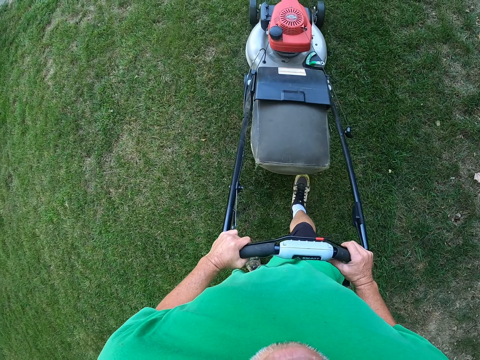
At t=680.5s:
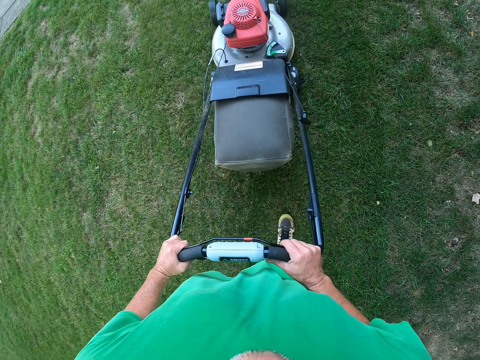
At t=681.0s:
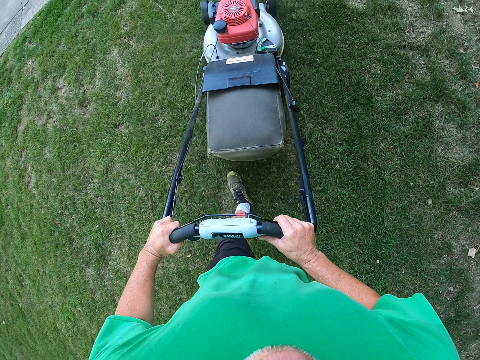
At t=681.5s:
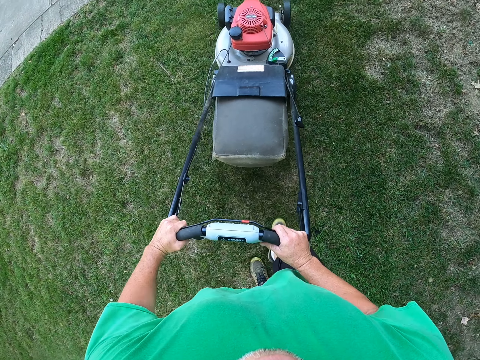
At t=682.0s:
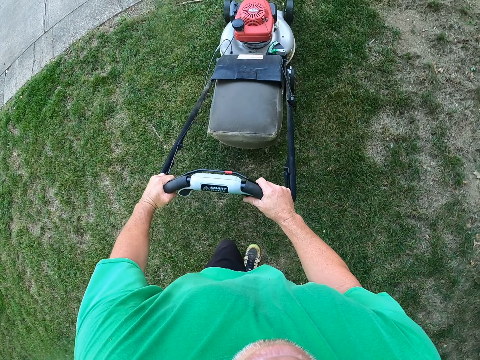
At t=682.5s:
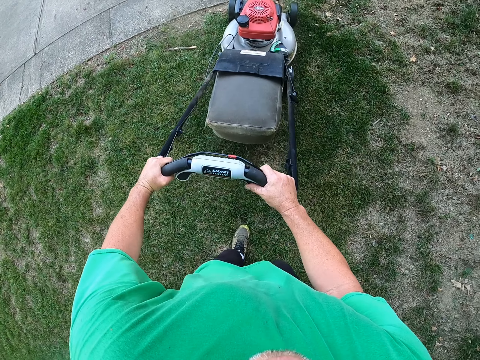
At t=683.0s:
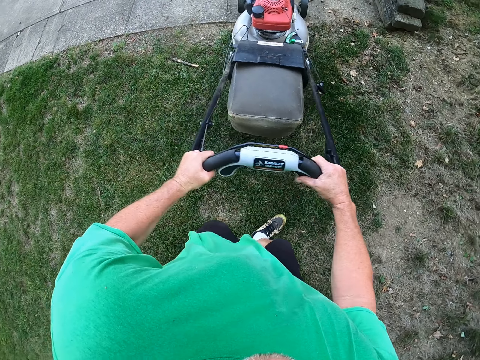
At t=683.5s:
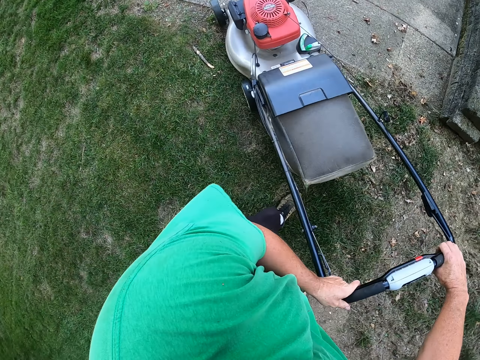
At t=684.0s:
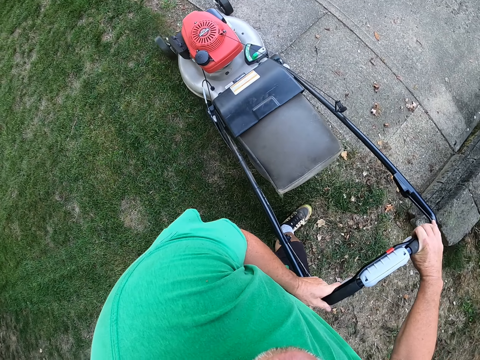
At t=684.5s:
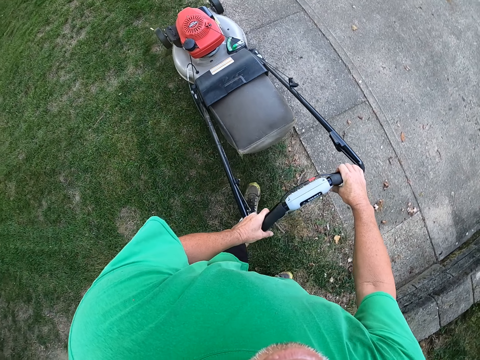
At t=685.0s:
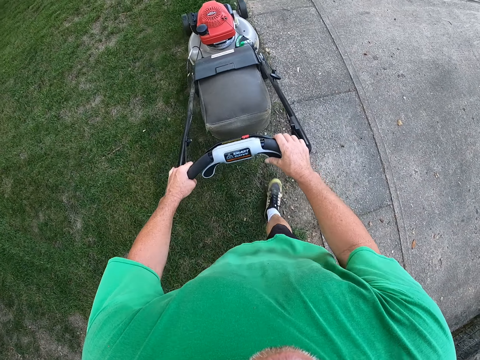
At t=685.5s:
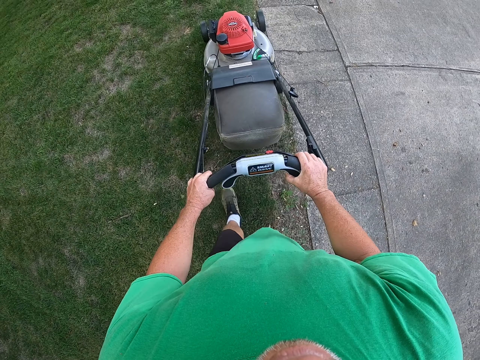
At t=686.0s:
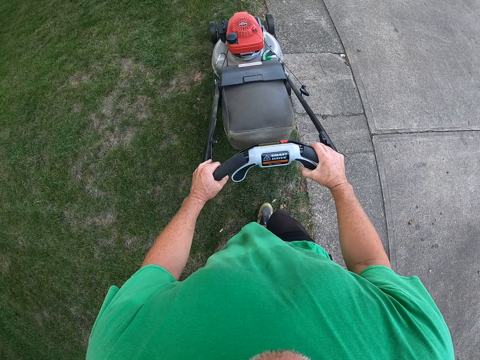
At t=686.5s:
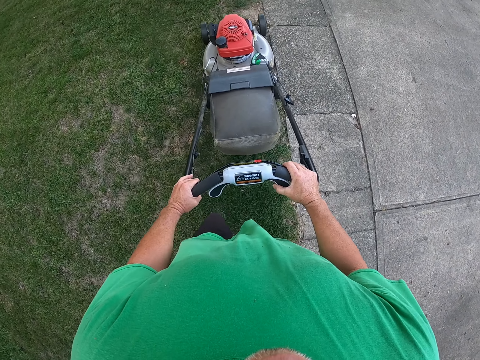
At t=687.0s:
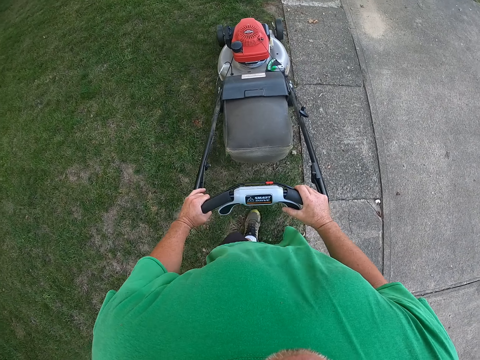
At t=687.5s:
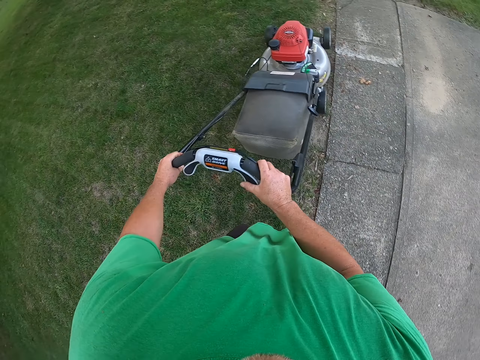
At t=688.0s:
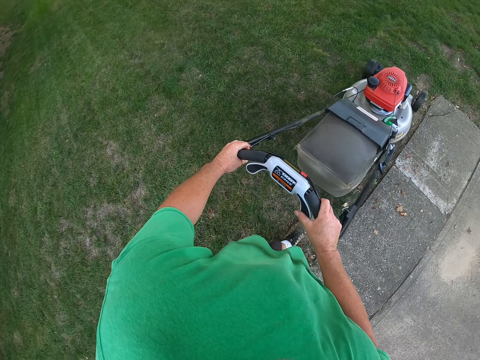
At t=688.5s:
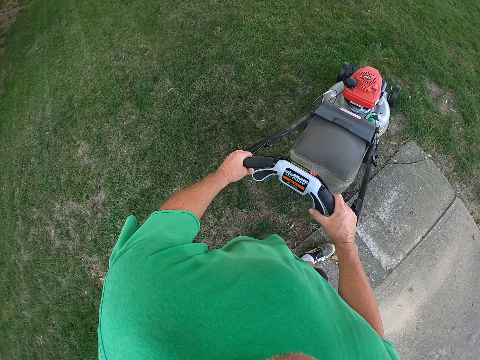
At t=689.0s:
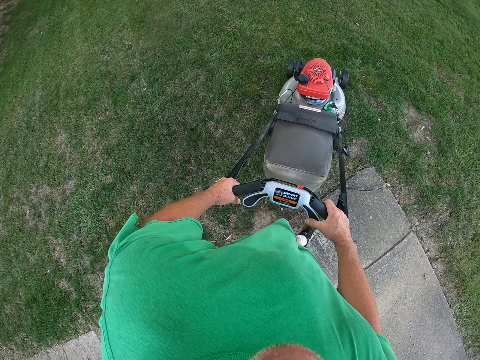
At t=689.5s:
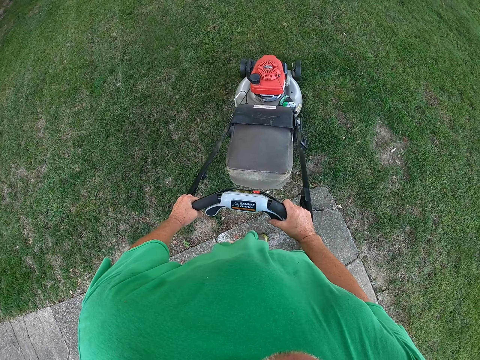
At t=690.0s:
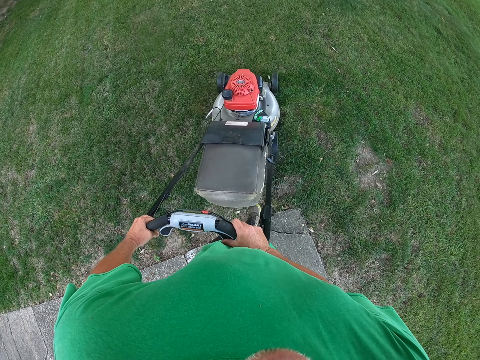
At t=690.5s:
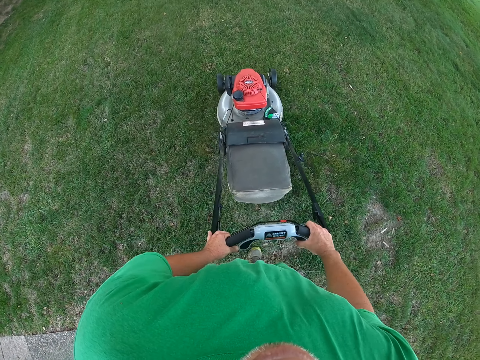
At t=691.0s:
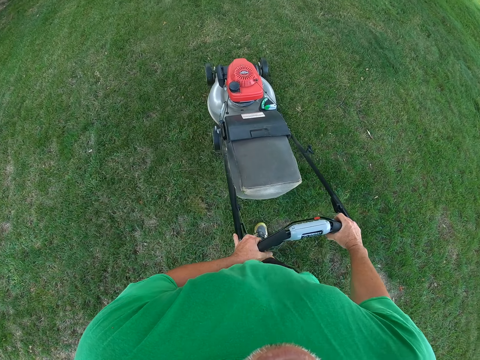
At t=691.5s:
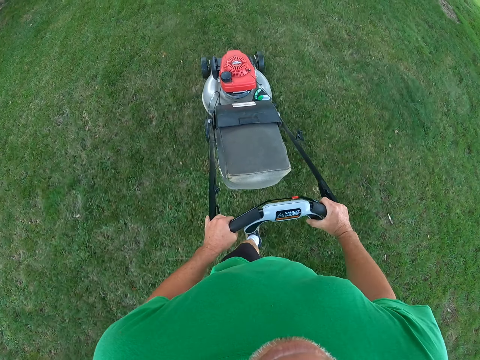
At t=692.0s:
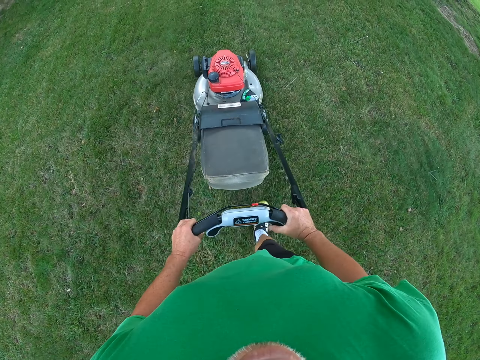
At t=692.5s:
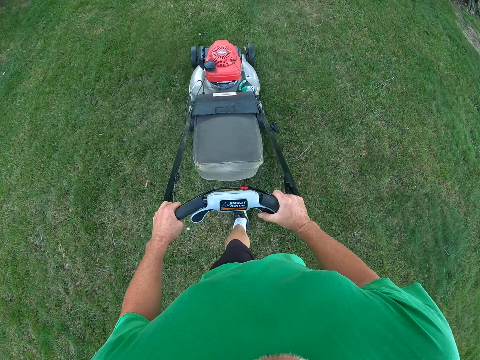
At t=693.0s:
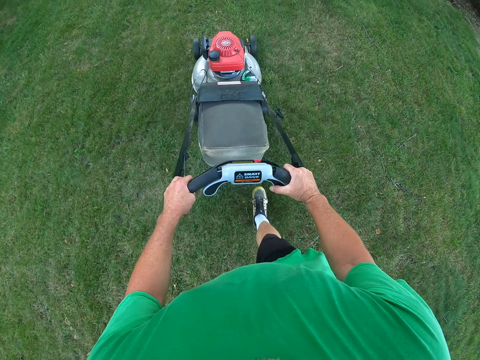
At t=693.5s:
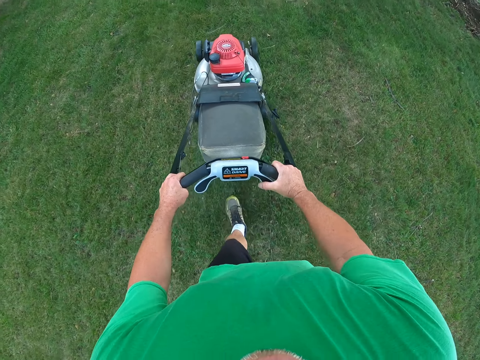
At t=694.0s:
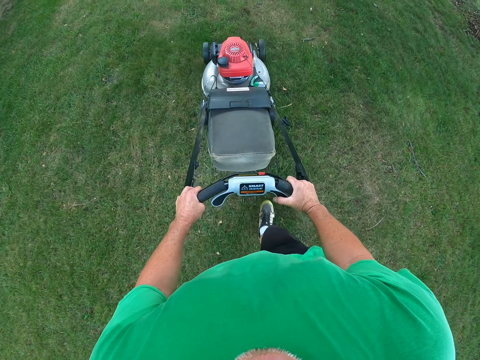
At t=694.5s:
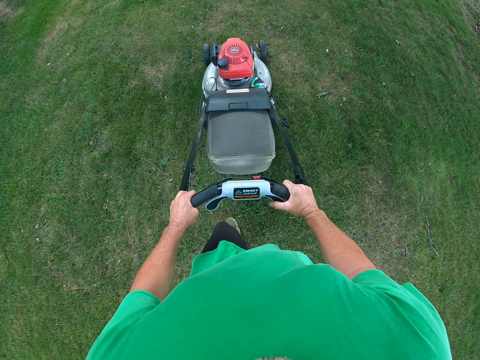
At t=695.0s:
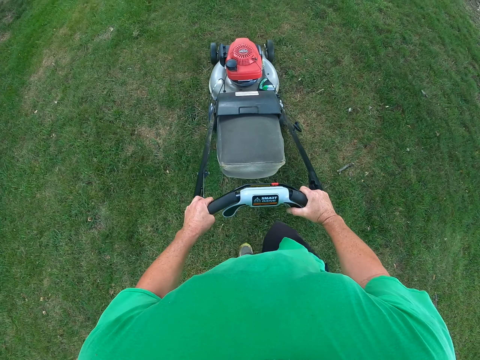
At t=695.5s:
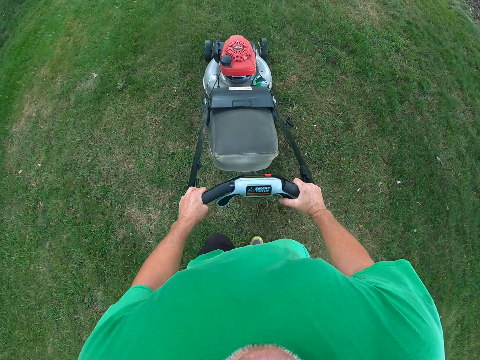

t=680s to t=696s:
The camera wearer pushes the mower. They cut grass by the lawn mower. They turn the mower left. They turn the mower left again.

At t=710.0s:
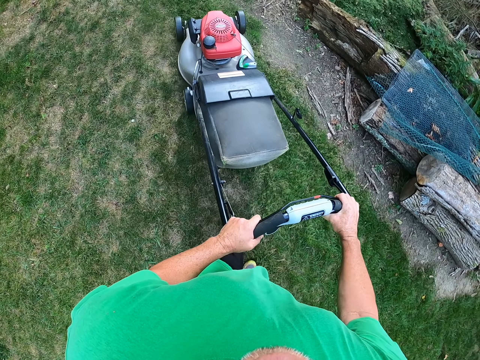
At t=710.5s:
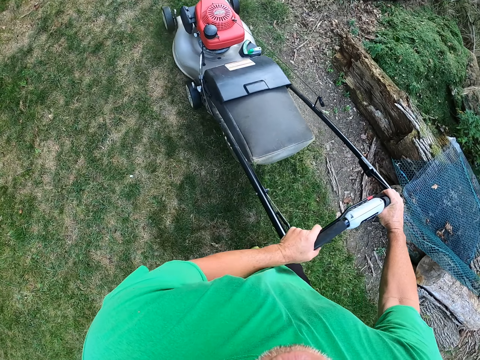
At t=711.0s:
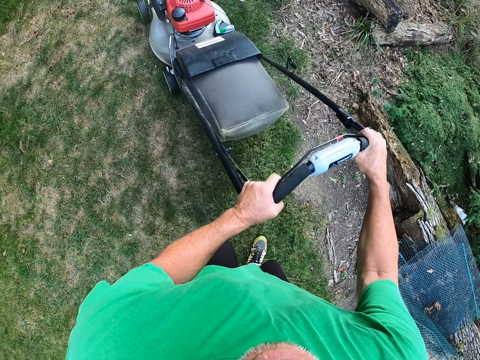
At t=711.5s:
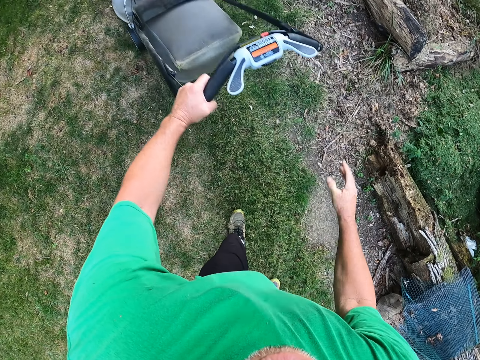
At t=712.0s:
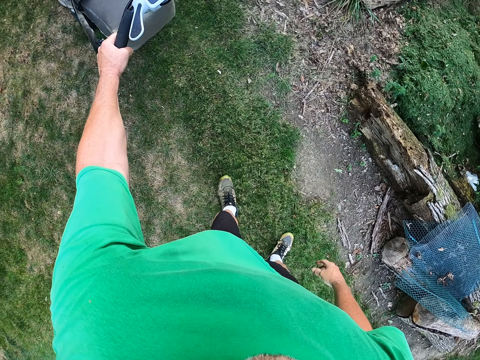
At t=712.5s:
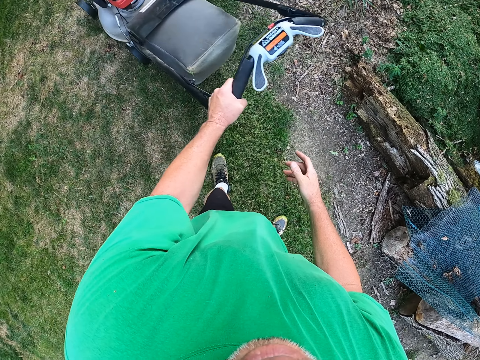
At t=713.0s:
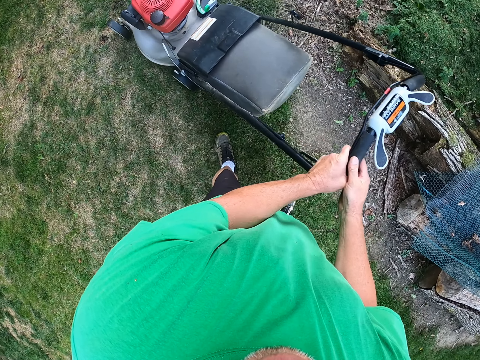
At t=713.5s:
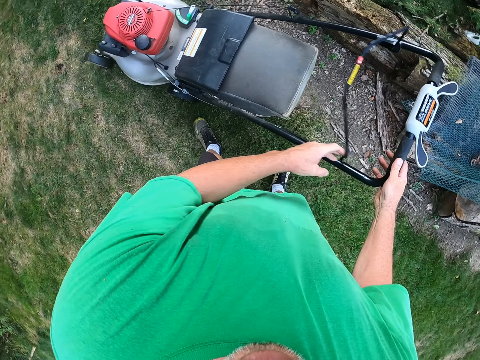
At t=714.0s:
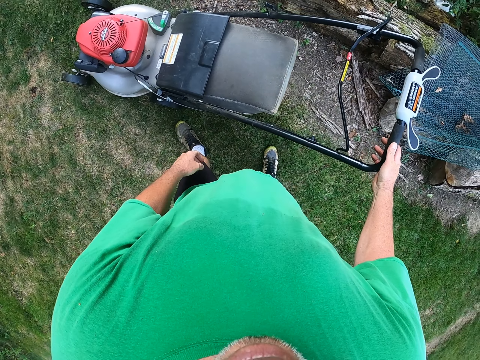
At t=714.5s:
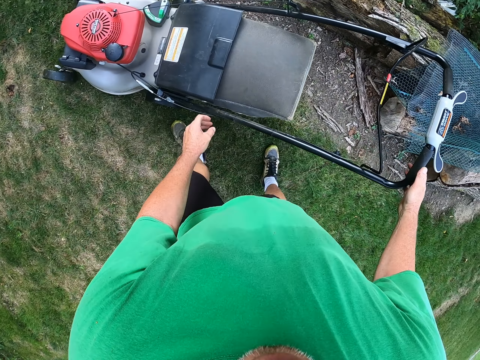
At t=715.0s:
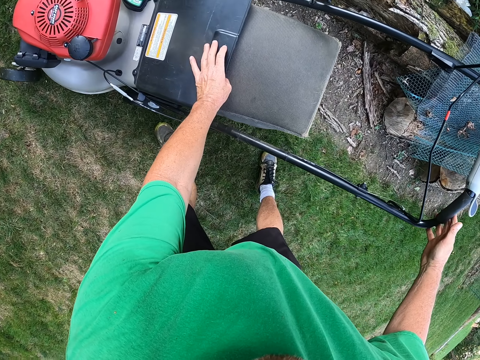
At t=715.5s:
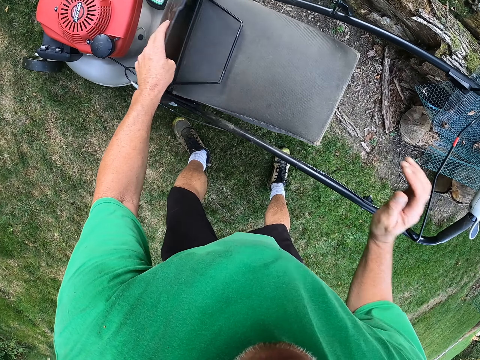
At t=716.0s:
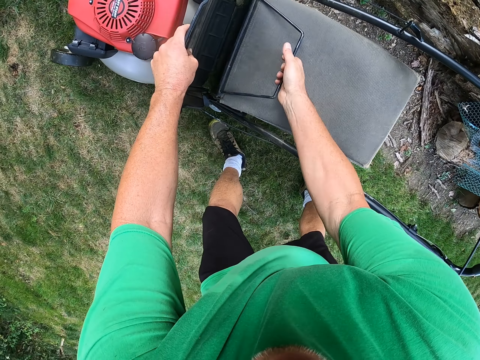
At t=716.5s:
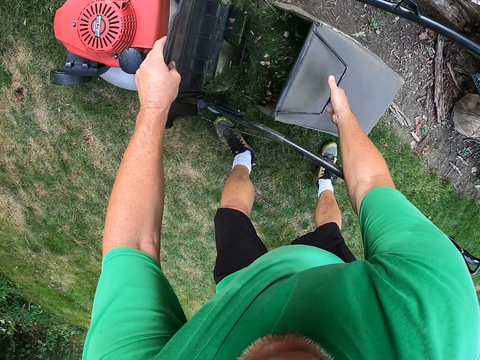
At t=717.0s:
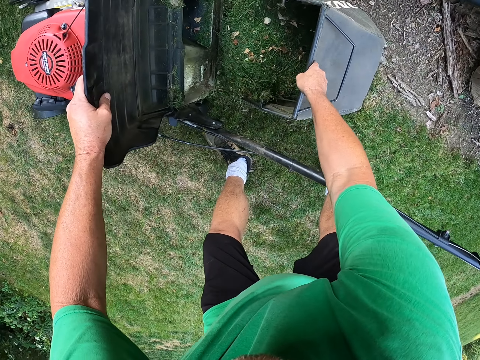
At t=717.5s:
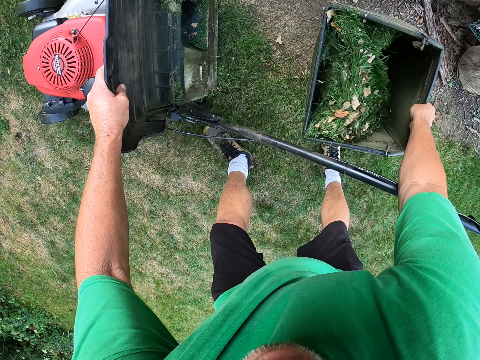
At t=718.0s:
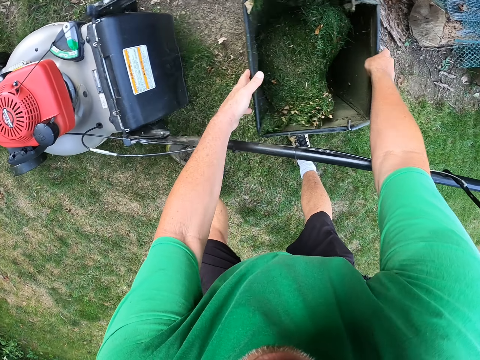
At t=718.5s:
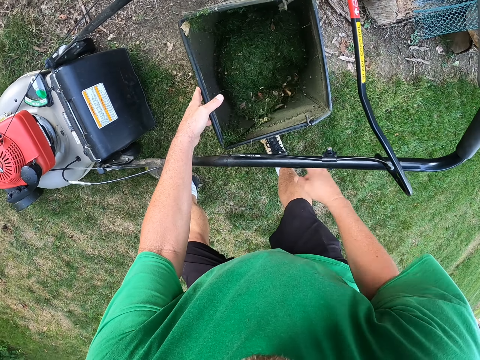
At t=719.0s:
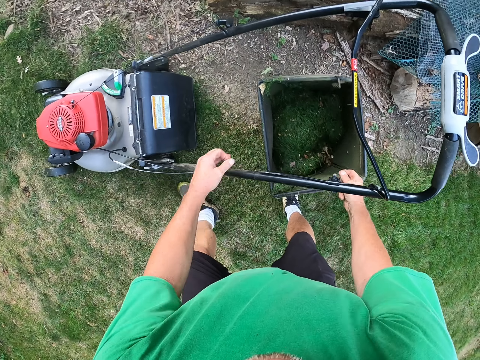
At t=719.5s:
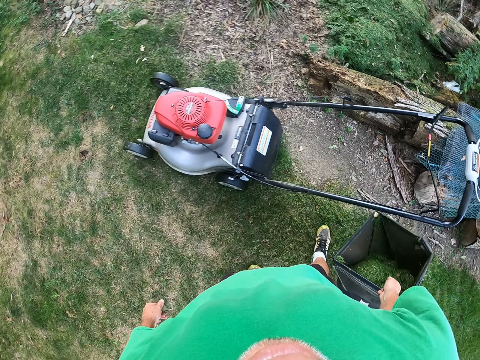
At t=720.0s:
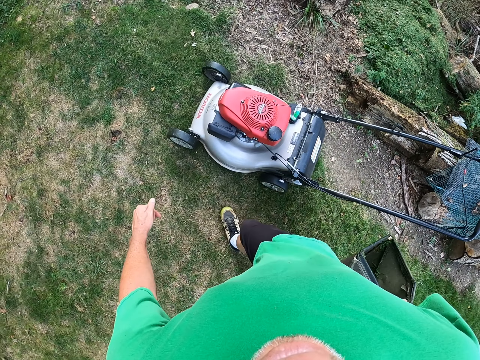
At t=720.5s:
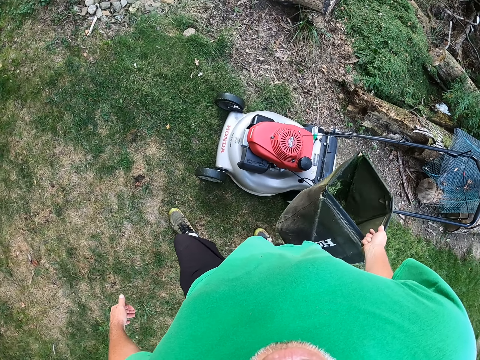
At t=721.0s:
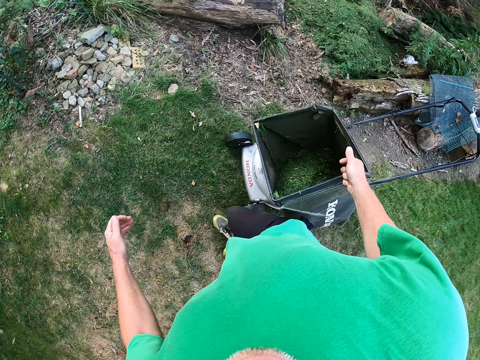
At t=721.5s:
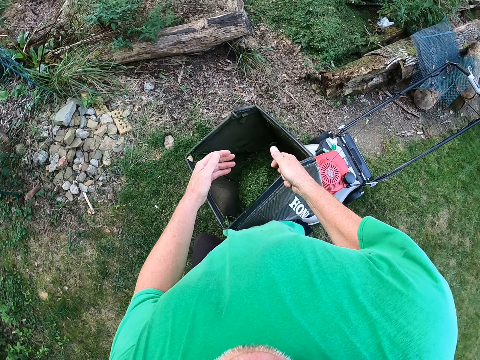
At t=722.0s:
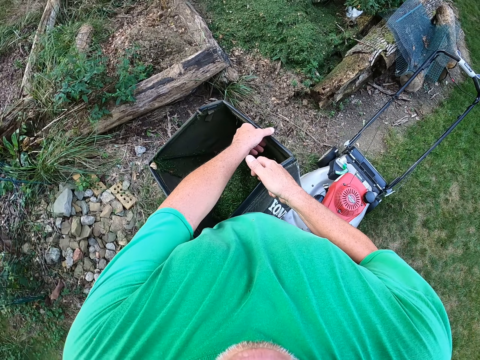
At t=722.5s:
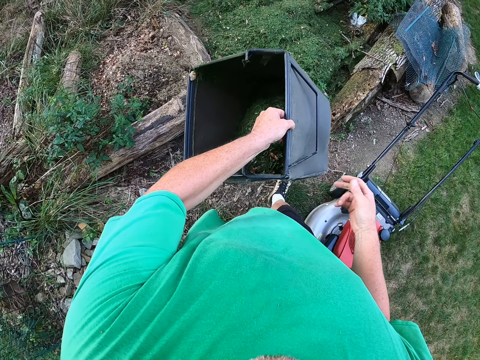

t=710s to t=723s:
The camera wearer holds the lawn mower by one hand. They pull the mower. They open the mower. They hold a bucket. They remove the mower bag. They put the bucket down. They walk in the garden.
